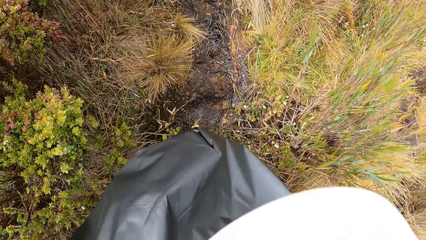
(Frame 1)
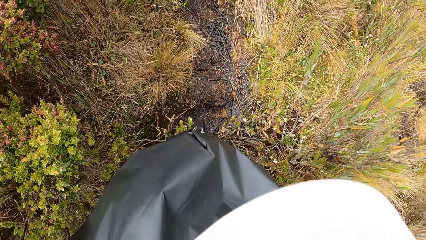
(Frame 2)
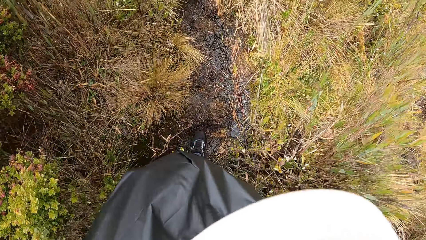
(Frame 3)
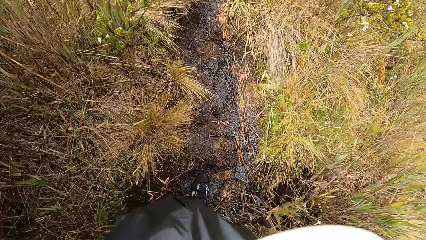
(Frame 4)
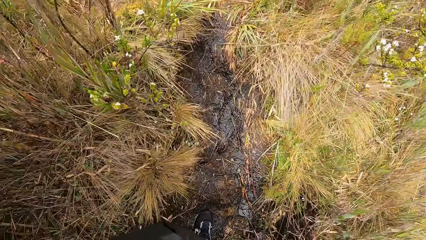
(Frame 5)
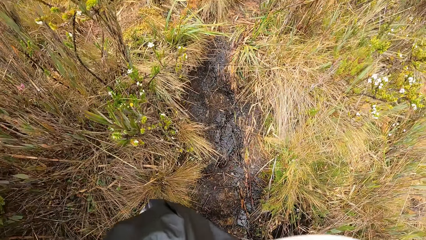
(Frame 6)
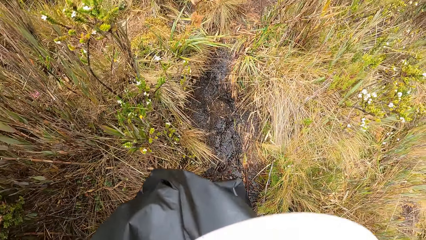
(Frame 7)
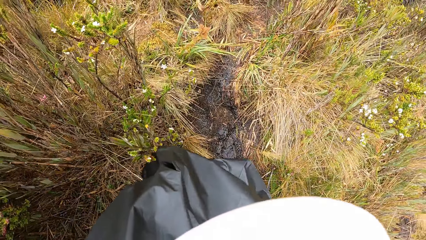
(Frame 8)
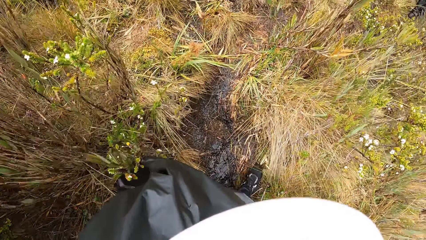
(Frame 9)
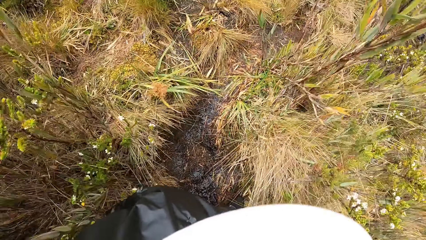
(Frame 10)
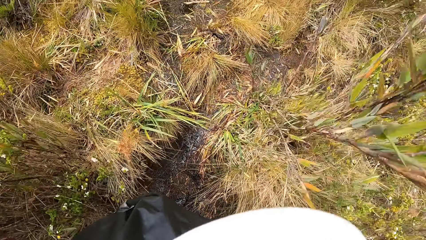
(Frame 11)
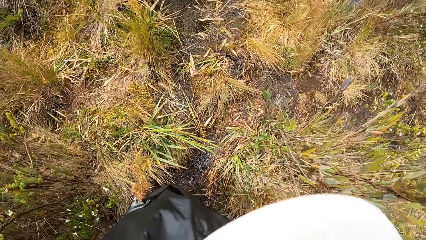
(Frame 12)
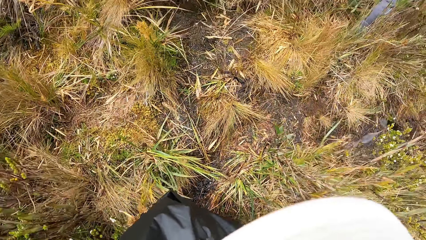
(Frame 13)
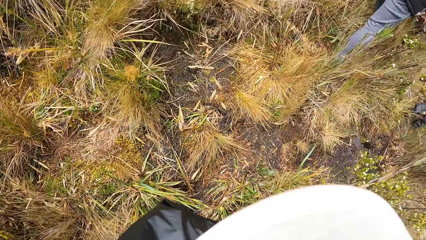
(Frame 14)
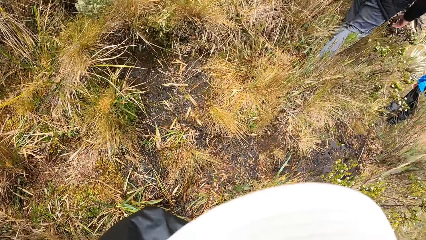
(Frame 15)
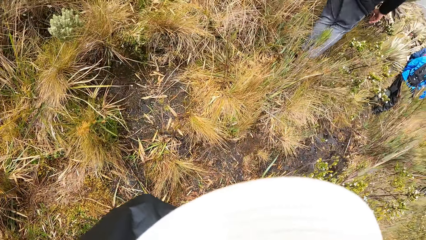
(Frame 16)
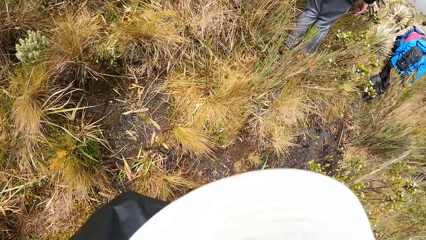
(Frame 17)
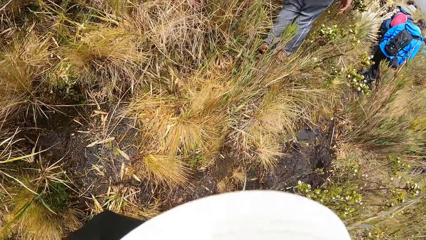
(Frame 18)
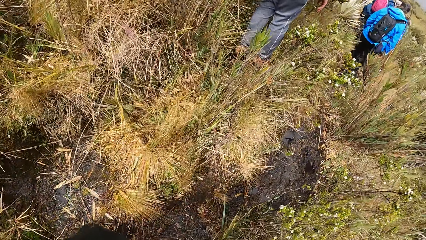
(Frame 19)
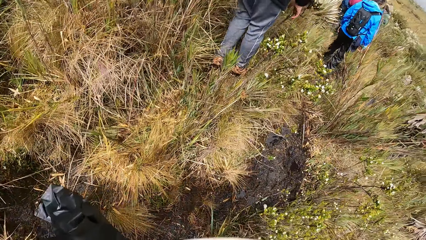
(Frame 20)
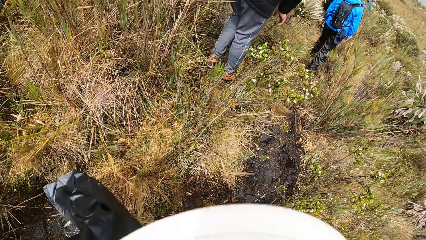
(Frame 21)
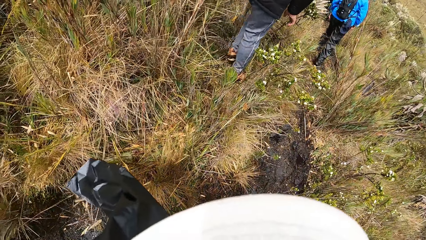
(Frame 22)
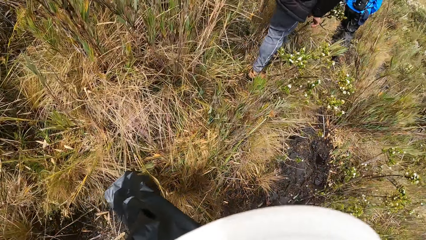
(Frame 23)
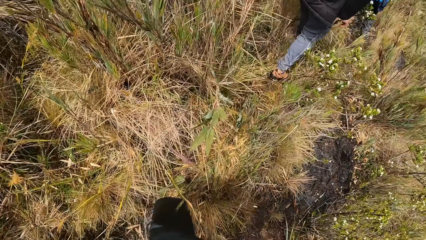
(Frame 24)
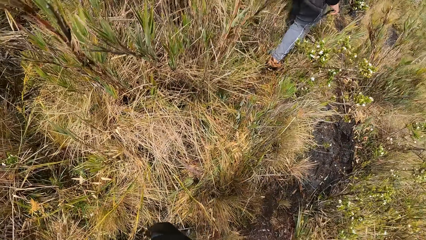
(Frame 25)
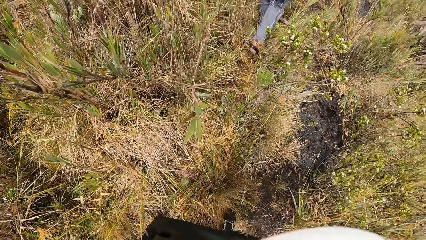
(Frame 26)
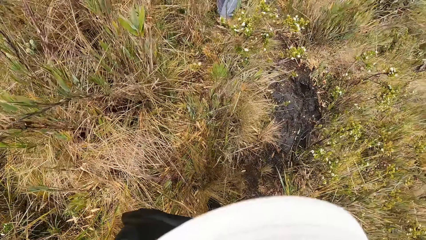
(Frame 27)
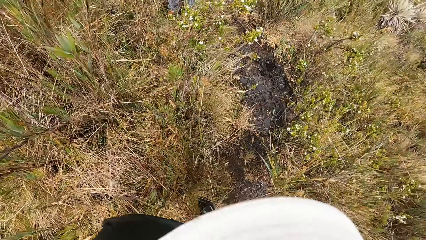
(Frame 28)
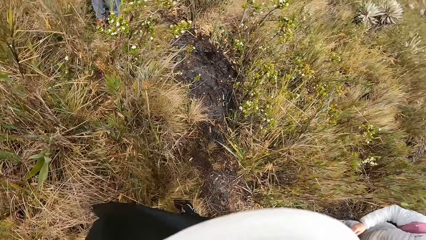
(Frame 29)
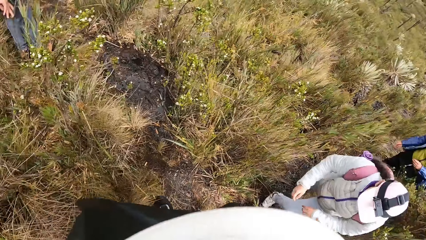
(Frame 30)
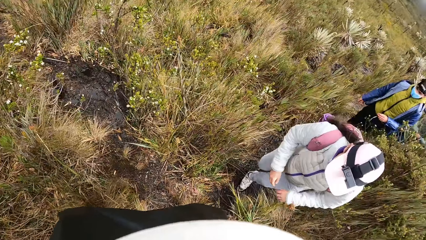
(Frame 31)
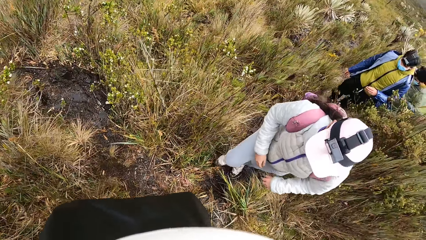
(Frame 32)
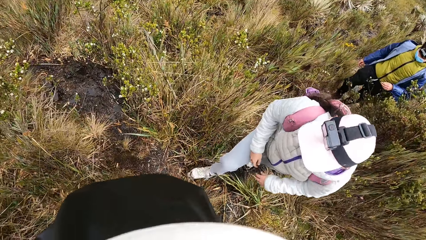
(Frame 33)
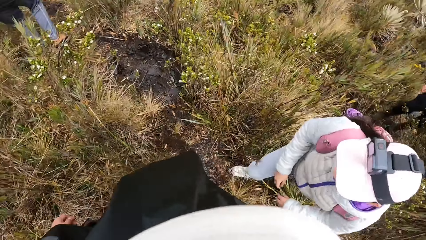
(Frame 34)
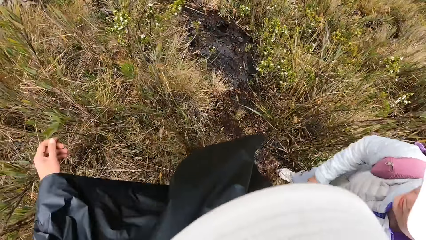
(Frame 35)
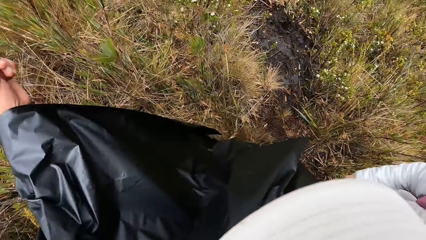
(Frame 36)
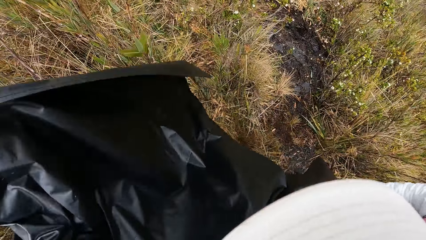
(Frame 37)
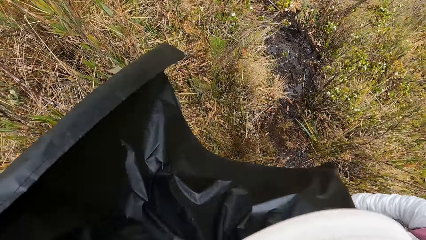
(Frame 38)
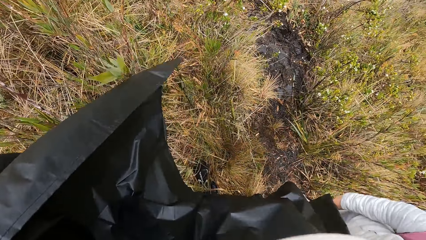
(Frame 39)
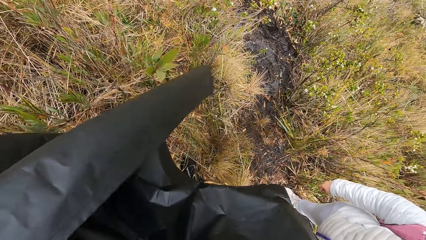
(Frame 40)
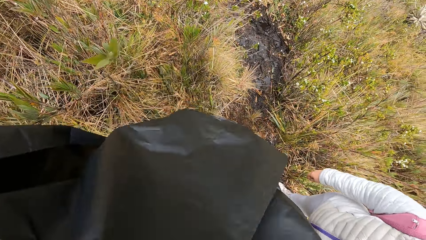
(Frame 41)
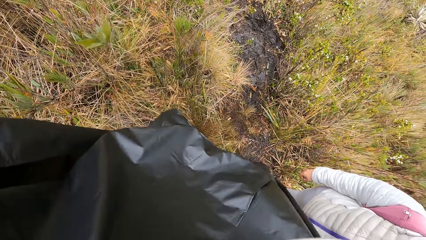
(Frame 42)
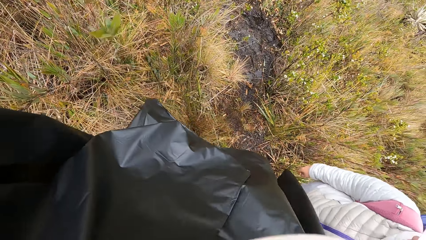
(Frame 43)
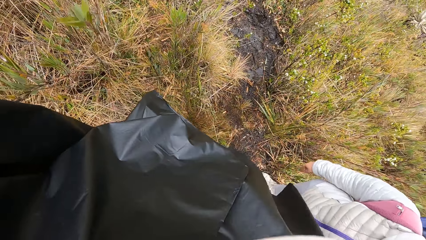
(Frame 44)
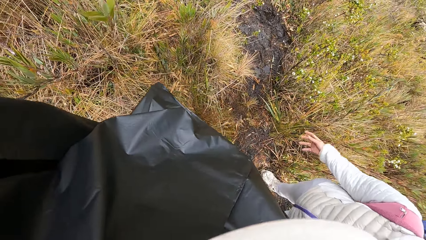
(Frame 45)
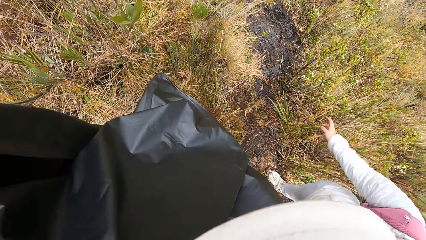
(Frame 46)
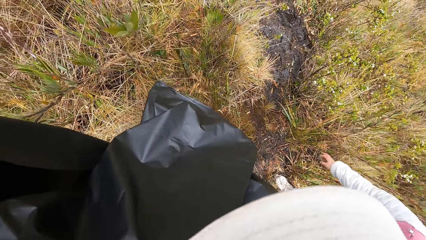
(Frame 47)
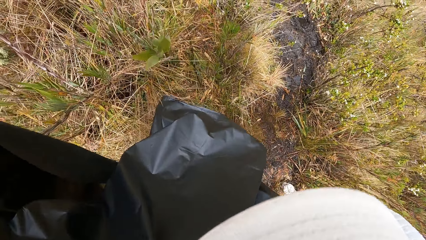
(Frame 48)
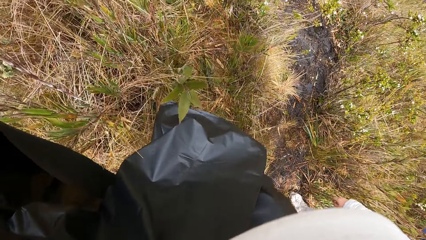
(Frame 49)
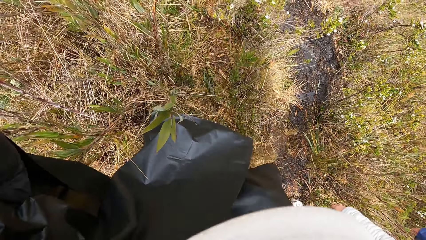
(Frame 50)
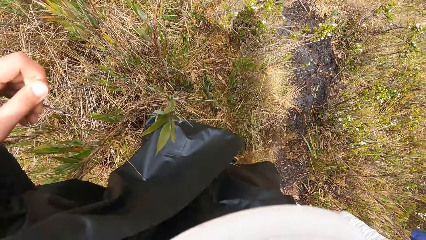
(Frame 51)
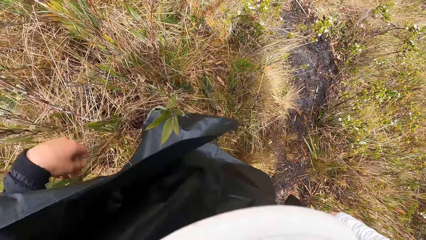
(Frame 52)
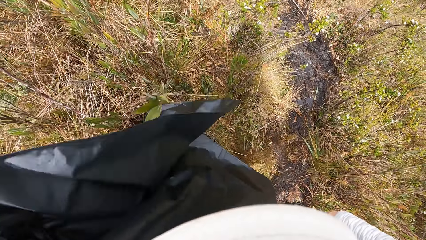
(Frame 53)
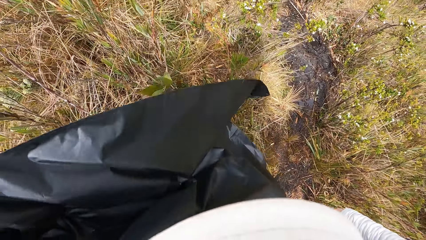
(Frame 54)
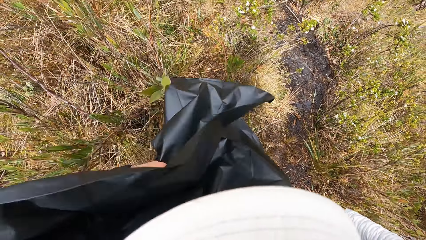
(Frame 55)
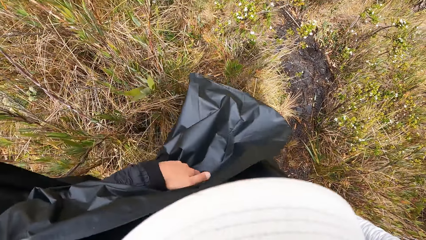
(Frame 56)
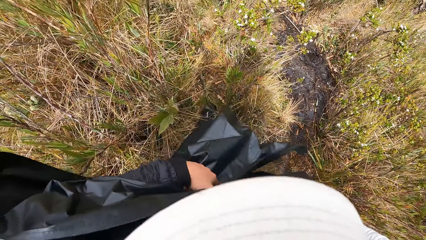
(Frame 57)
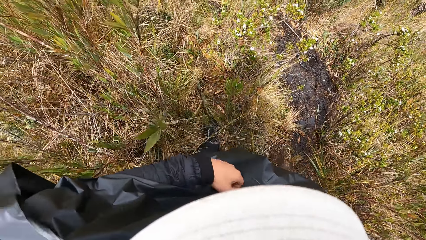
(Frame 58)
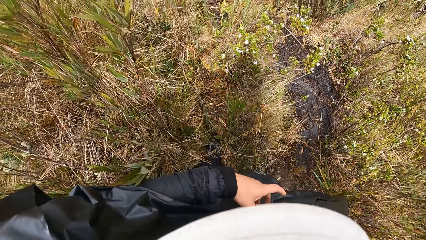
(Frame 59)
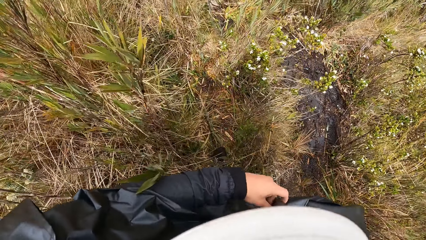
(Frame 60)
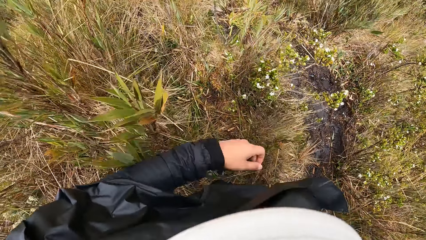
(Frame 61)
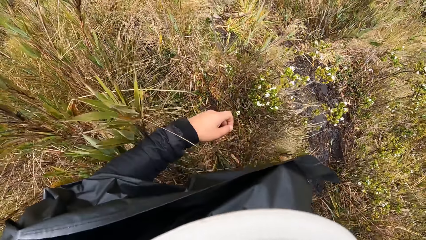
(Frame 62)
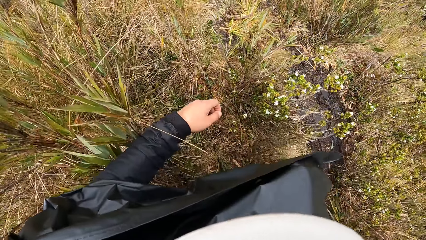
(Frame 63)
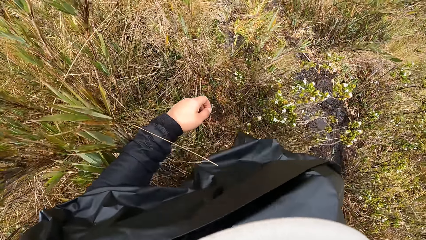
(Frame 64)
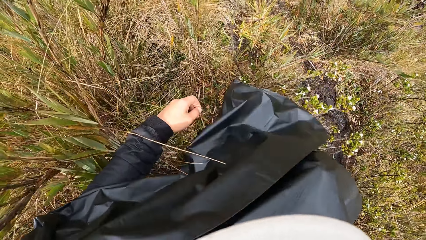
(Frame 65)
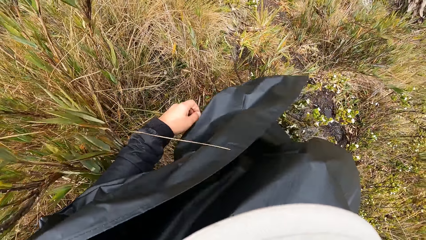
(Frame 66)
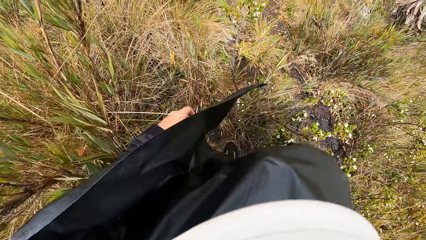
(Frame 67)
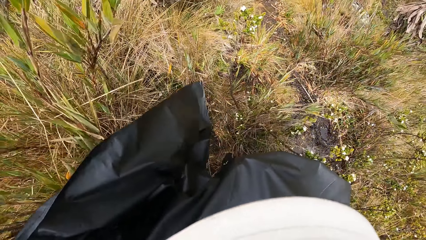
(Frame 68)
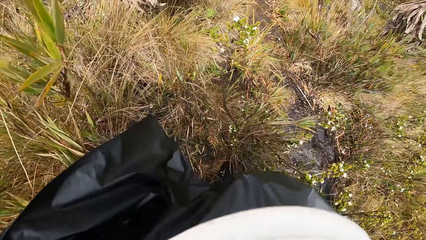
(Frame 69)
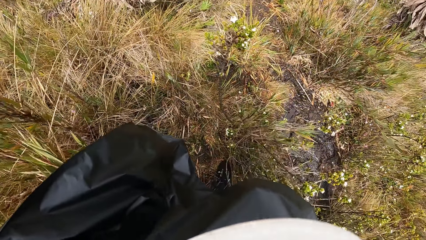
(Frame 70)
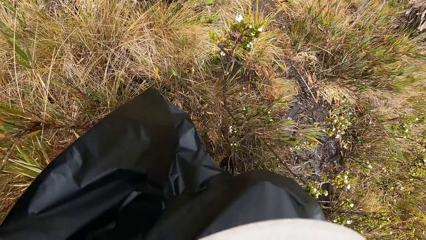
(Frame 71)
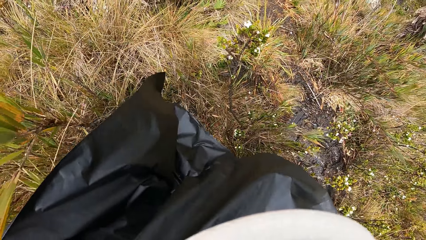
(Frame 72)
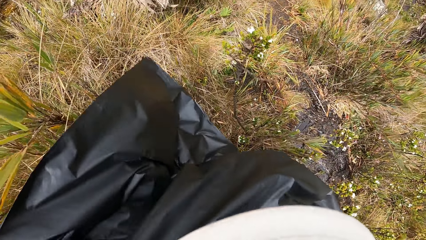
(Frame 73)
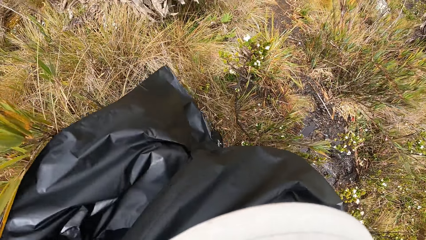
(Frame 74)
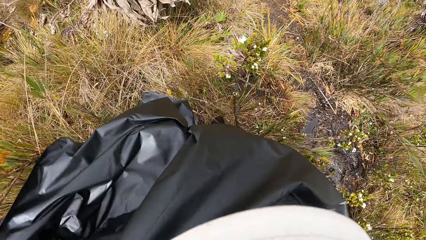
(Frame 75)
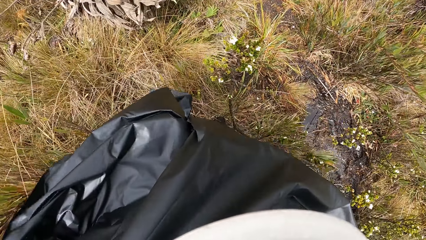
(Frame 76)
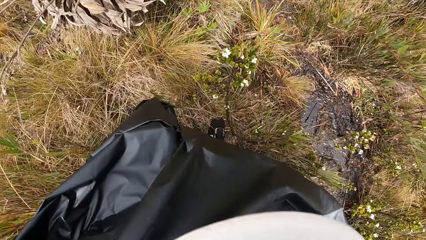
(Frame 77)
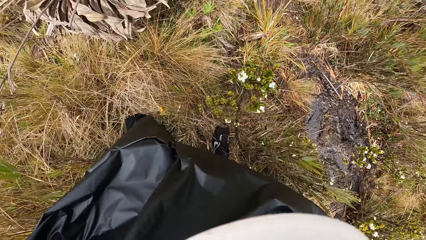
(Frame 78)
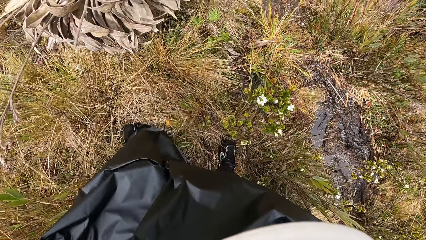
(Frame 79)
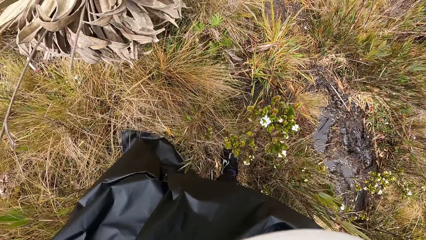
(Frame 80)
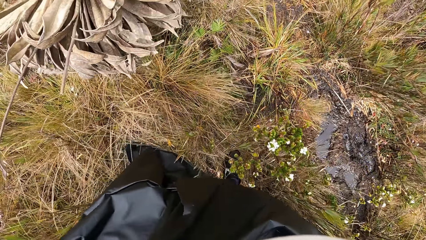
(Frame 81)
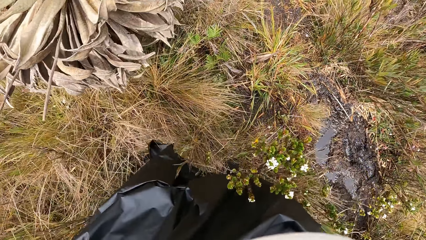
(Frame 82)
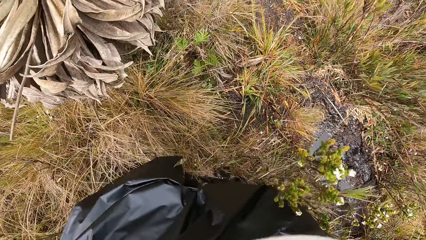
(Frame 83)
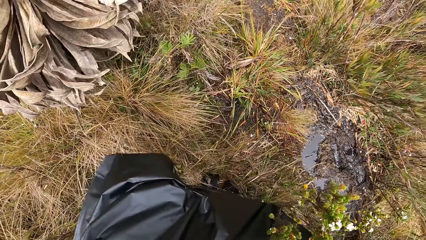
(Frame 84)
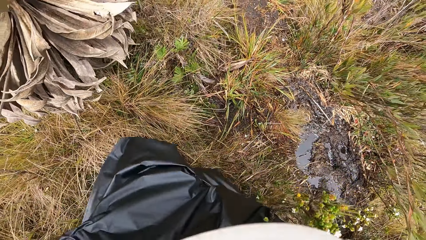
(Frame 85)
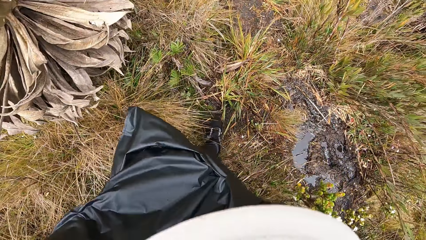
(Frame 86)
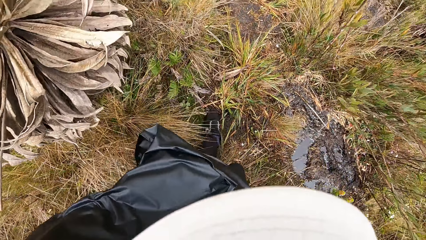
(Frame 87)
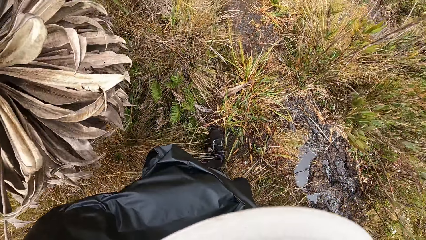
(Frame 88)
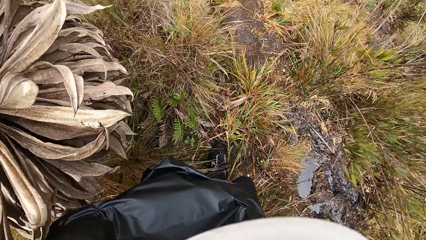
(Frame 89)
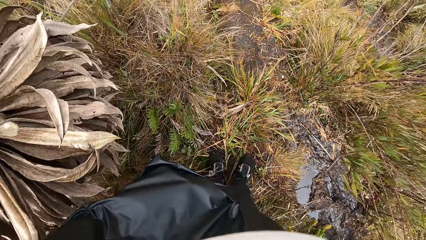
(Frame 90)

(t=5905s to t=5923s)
The camera wearer touches her jacket with her left hand. She stops on the road. She walks on the road.
